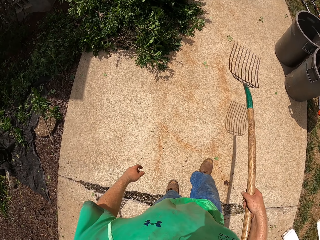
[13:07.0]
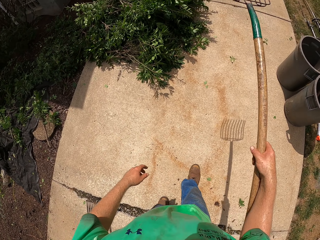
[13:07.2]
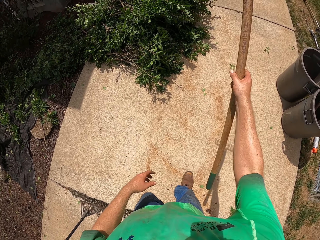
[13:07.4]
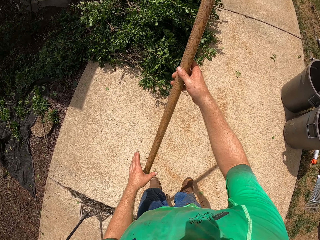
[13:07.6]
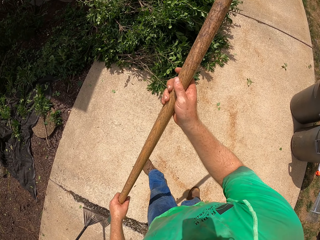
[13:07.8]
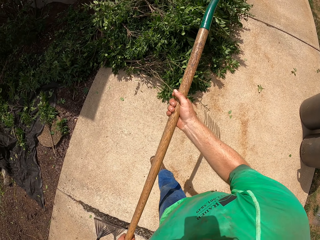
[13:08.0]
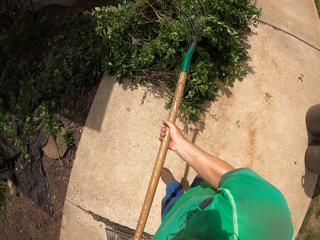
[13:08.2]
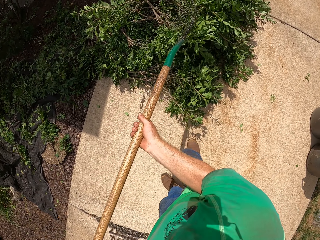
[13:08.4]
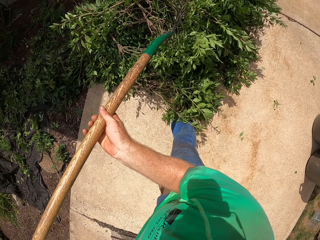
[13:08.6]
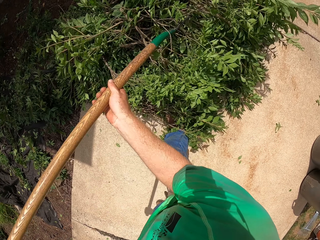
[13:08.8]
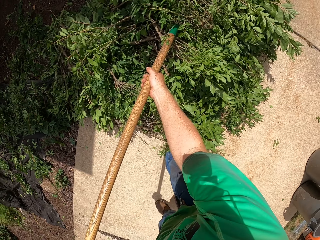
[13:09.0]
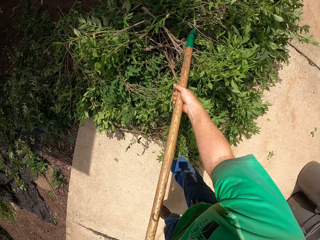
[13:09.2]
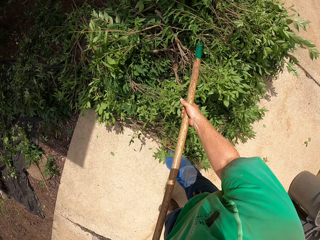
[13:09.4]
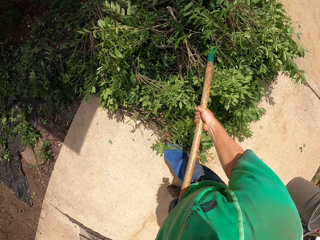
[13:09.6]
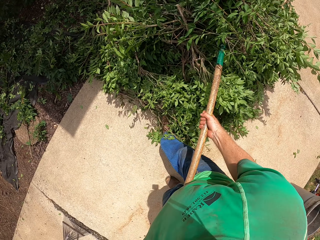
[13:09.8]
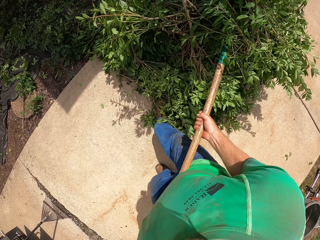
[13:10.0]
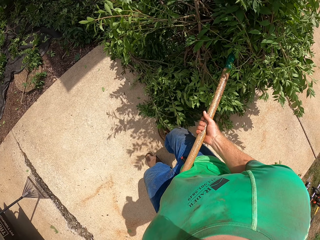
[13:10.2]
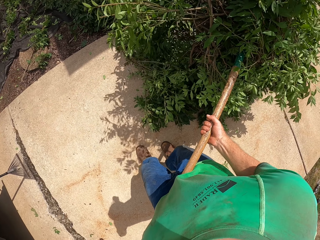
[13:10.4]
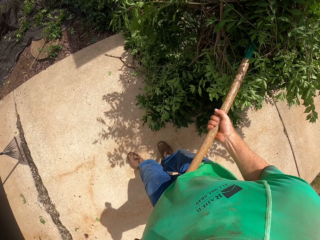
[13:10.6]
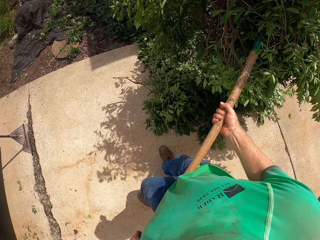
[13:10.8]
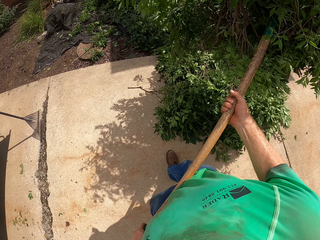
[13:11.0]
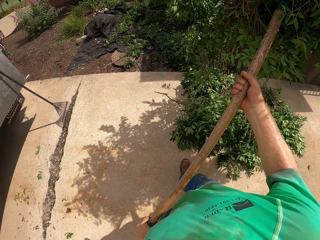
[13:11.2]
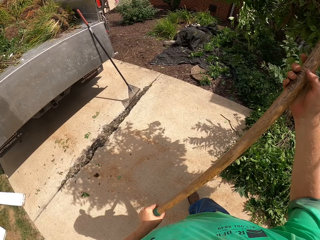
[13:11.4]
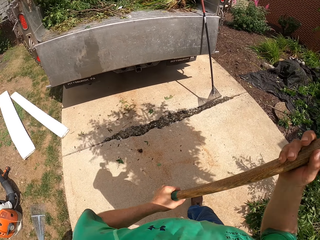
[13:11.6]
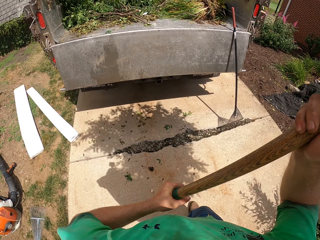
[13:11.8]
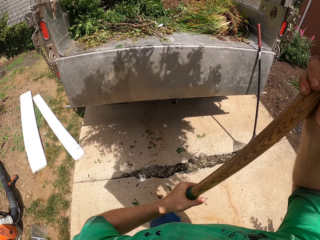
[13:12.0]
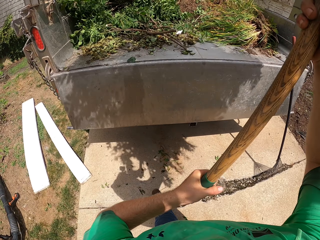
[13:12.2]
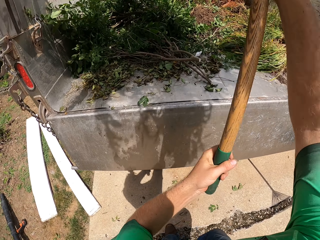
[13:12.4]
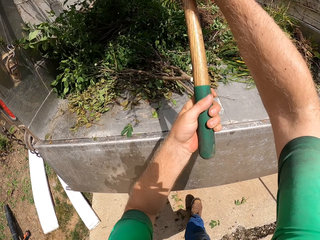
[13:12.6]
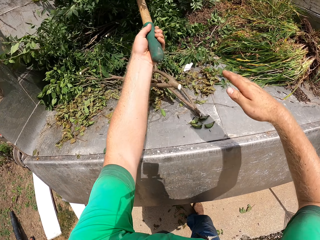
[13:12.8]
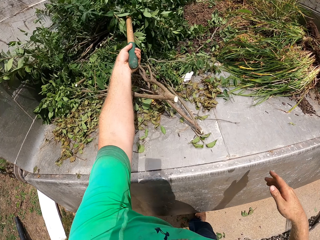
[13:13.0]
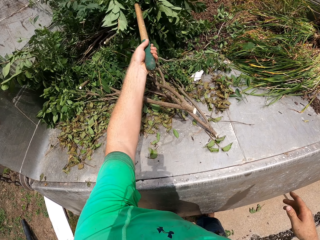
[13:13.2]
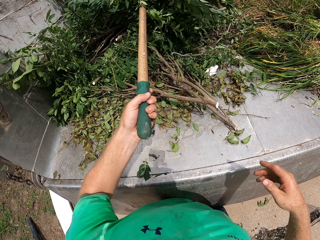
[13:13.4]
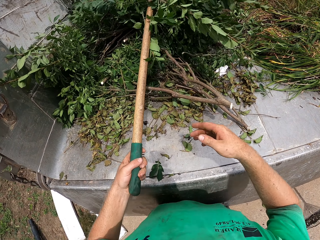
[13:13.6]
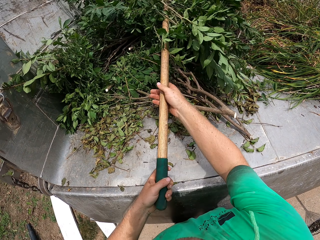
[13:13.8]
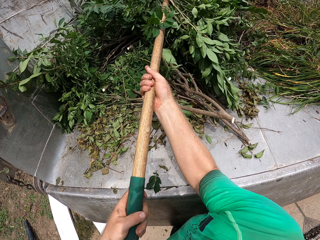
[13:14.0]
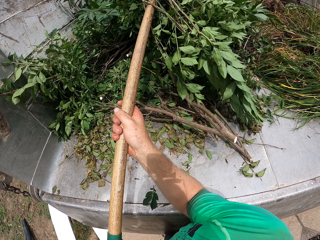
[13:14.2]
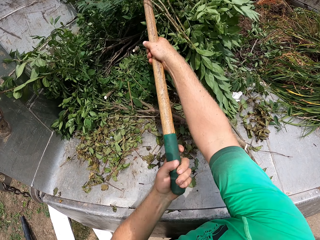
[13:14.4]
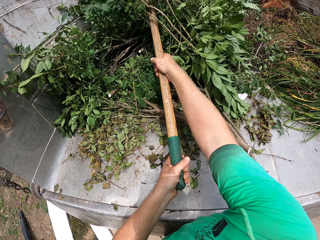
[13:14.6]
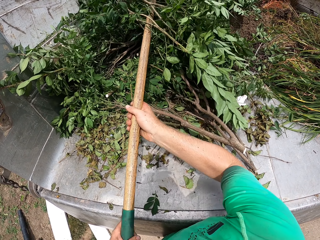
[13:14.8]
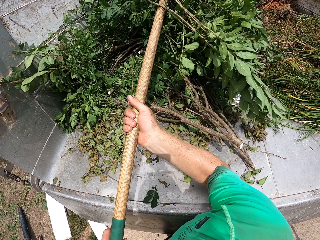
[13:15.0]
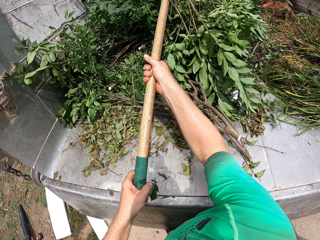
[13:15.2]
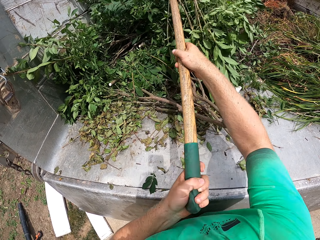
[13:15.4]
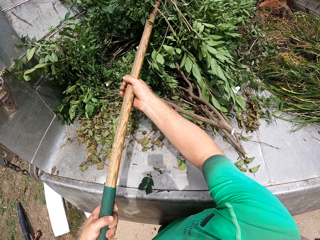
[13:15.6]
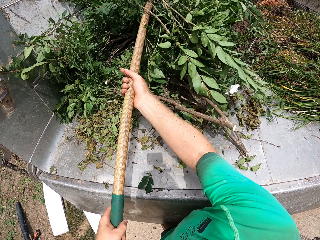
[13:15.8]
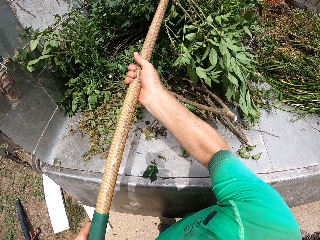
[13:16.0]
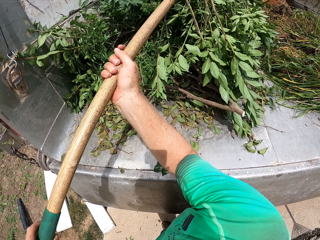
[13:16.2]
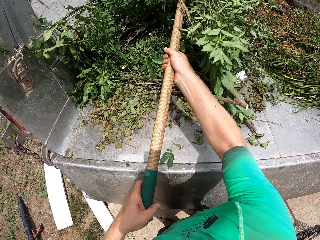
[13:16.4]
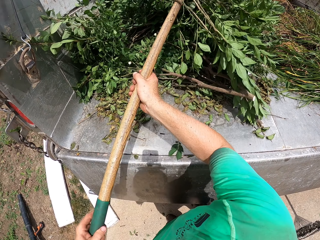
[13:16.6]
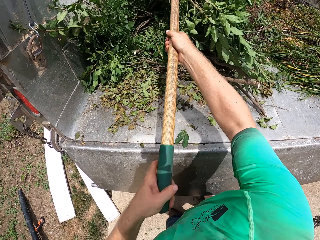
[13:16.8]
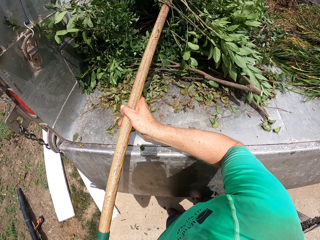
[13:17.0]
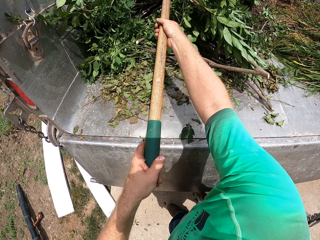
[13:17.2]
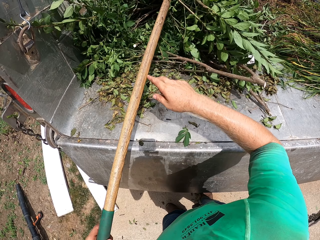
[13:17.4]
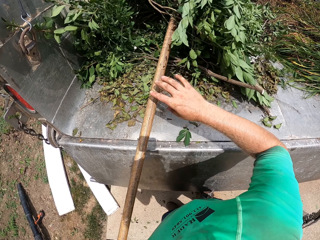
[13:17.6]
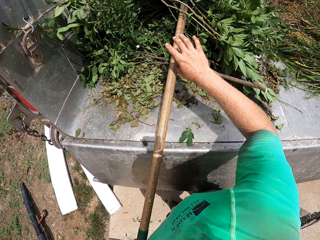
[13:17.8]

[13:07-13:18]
The camera wearer takes a rake from the wall with his right hand. He puts the cut branches on the truck with the rake.

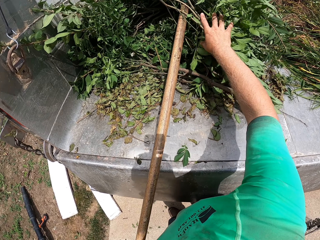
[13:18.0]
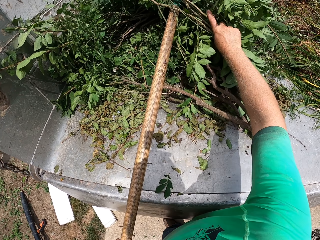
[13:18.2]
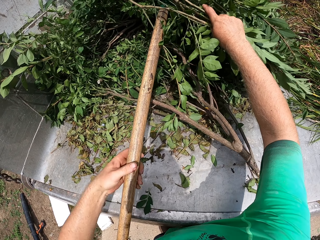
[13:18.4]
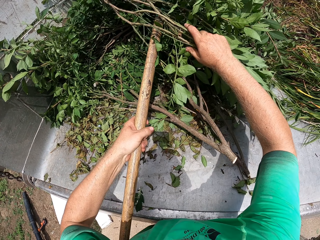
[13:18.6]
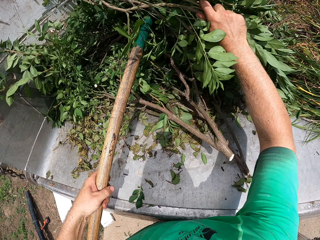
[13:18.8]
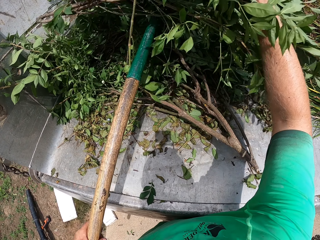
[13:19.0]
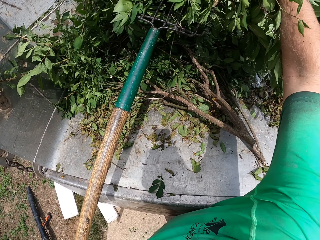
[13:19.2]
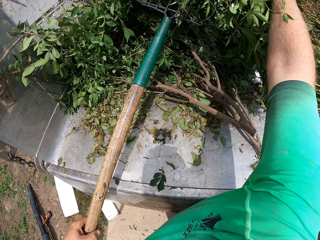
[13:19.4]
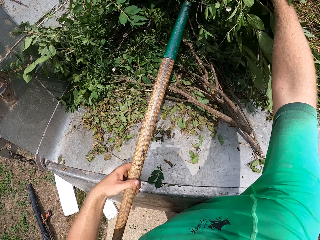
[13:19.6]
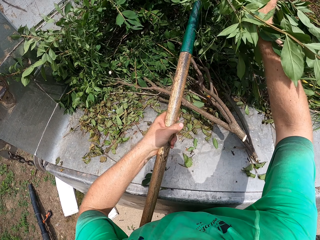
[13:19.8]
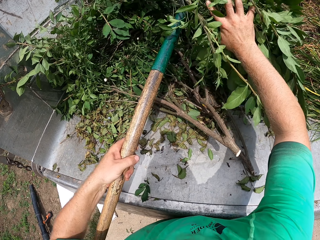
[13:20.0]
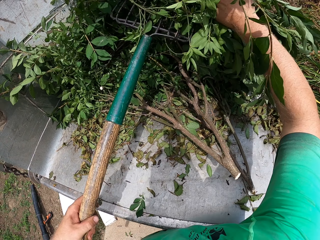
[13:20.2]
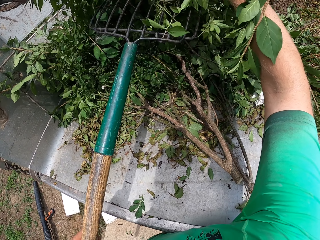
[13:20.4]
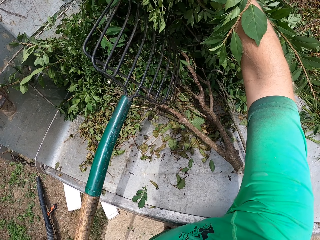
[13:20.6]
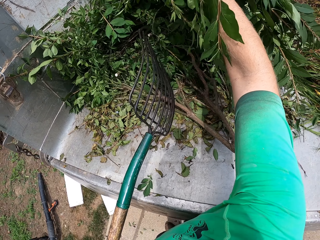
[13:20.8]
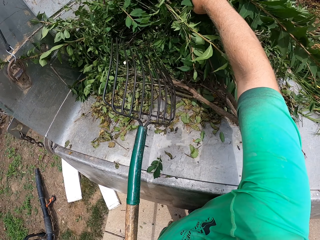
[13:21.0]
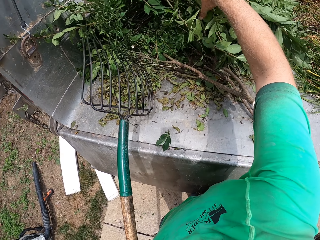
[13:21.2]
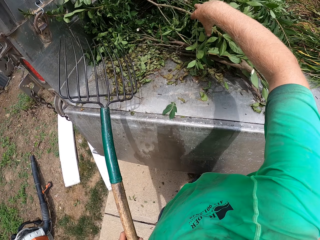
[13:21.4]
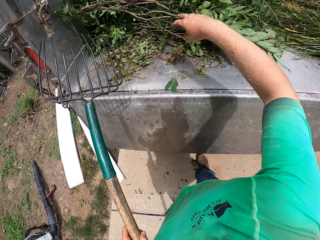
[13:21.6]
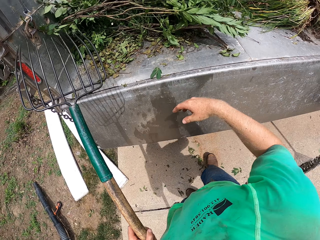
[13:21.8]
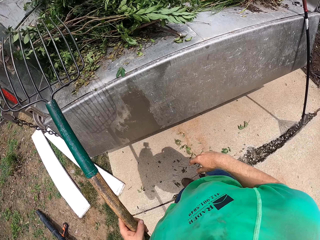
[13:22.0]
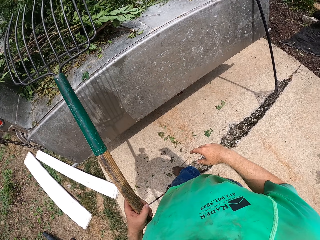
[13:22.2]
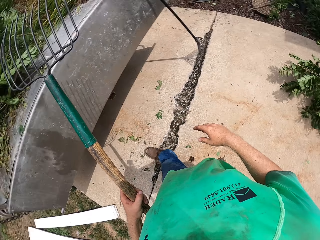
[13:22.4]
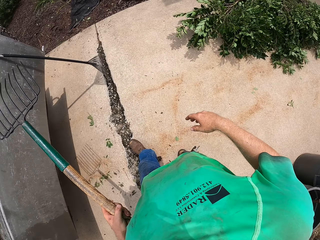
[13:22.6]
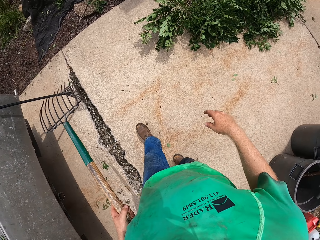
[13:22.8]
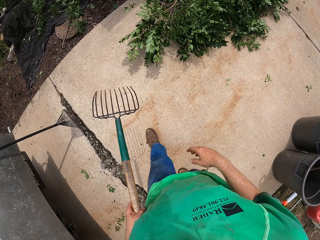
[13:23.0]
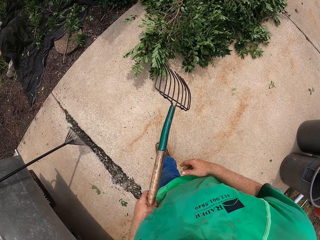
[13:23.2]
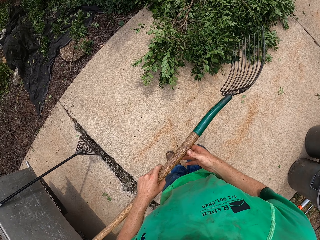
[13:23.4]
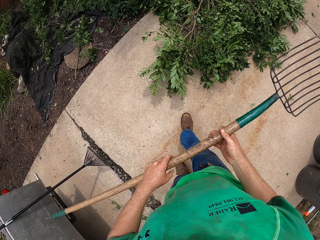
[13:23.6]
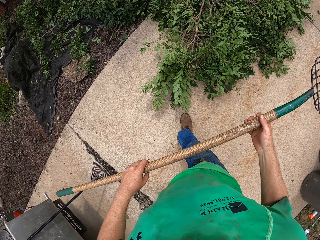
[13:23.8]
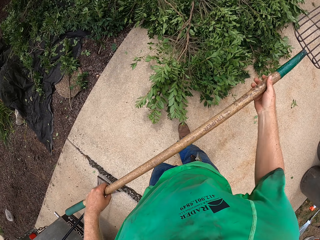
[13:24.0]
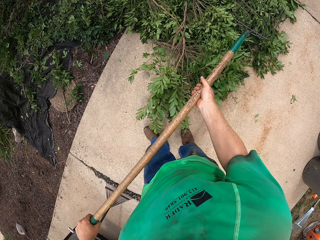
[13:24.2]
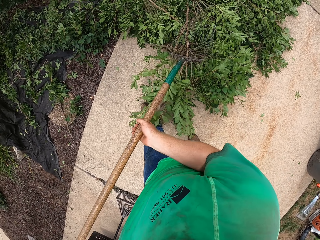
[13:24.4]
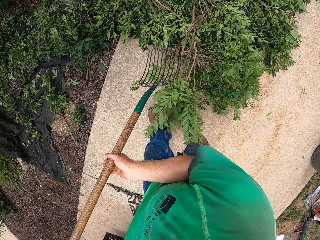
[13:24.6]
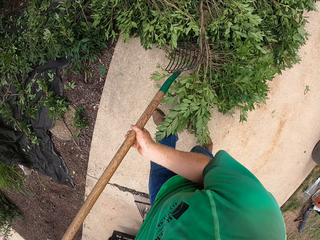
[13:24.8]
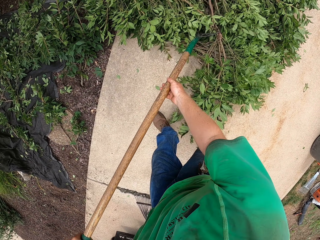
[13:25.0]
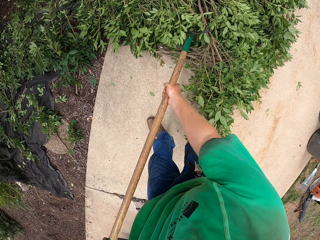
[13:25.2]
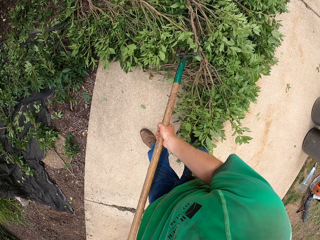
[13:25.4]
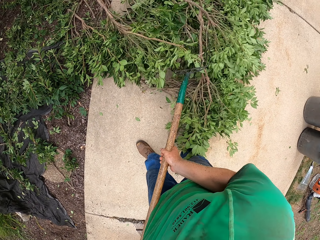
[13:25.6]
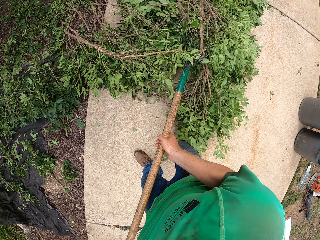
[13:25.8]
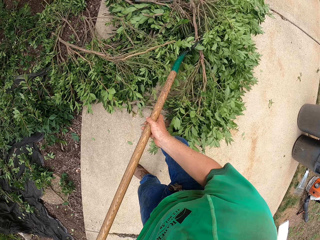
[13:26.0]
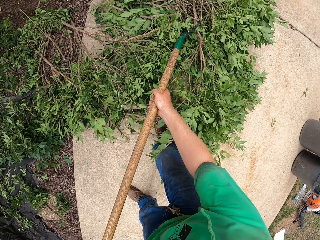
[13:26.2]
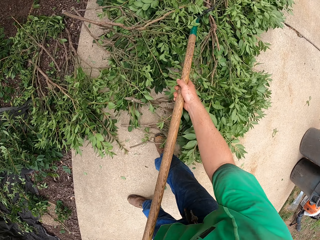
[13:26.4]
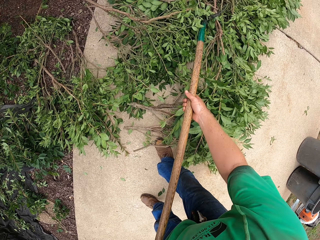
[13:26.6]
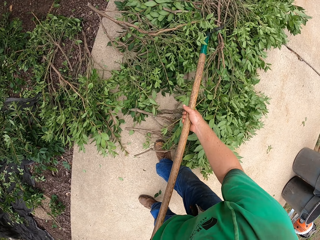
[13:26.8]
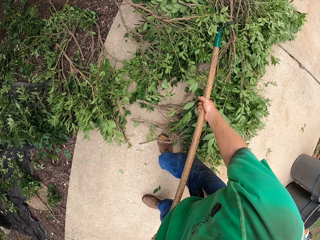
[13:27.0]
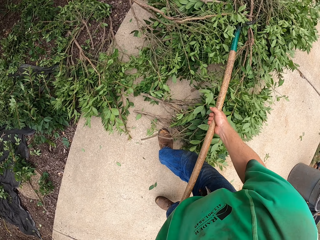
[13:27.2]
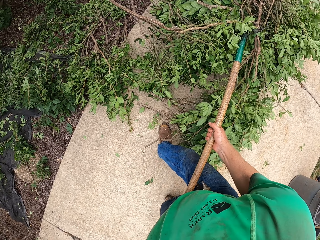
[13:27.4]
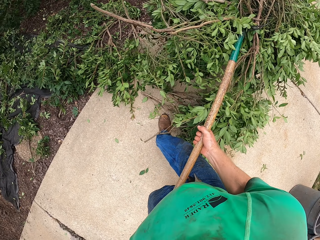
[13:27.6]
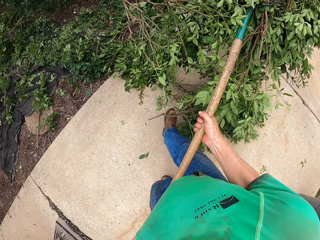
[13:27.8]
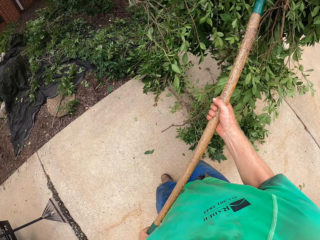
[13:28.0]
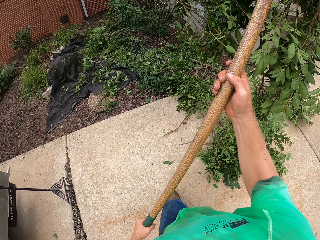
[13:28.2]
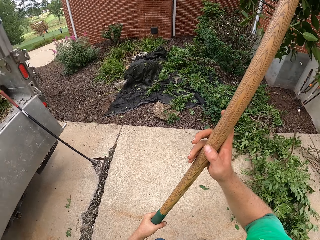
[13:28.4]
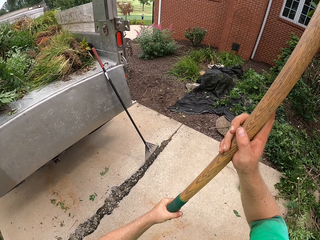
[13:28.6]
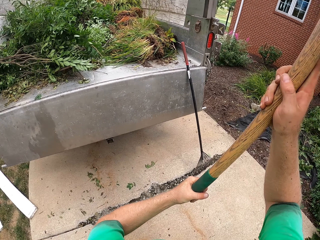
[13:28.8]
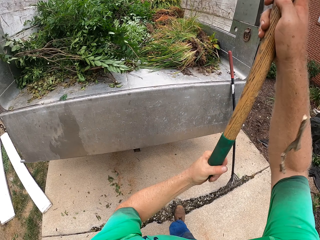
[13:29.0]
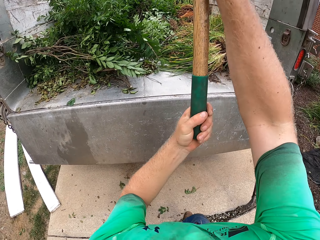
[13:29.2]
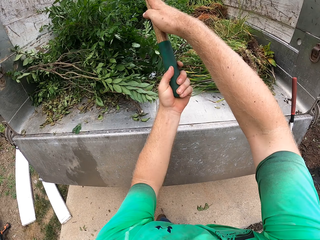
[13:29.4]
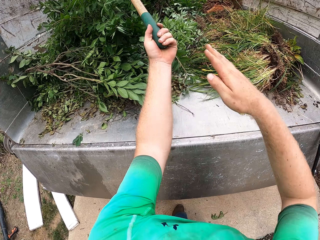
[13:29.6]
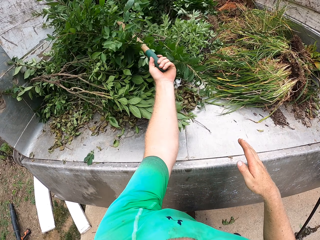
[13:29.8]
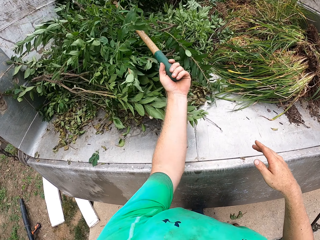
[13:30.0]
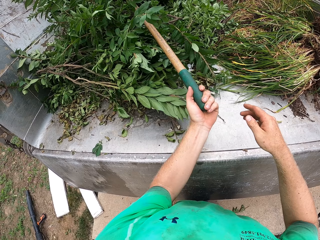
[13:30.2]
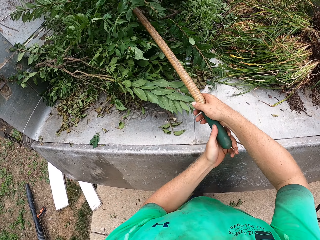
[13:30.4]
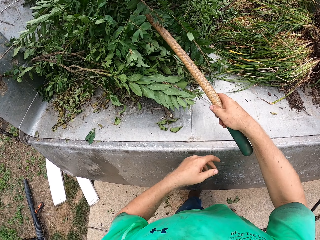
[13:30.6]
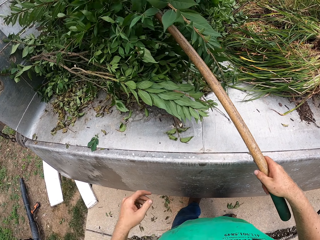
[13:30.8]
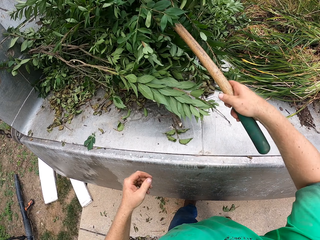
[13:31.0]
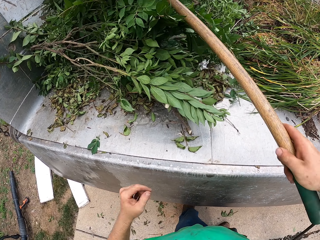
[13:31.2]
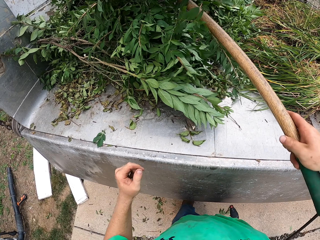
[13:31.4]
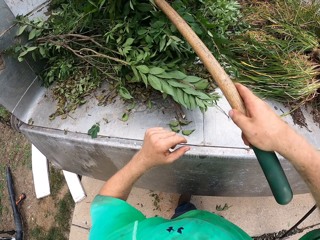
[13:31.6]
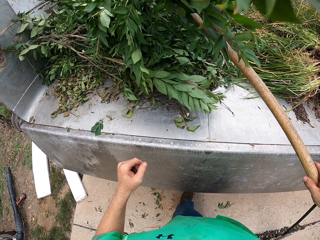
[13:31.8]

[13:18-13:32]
The camera wearer removes the cut branches from the rake with his right hand. He picks the branches from the floor with the rake. He puts the cut branches on the truck with the rake.
